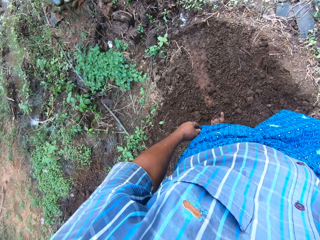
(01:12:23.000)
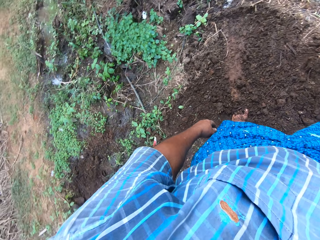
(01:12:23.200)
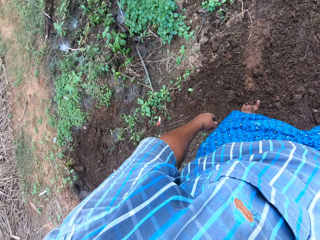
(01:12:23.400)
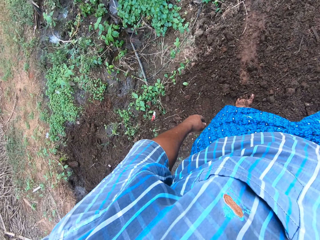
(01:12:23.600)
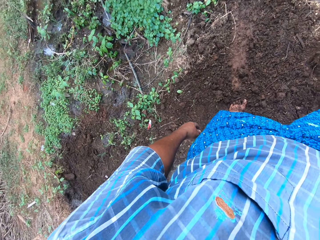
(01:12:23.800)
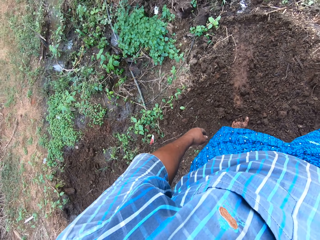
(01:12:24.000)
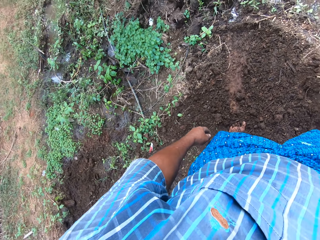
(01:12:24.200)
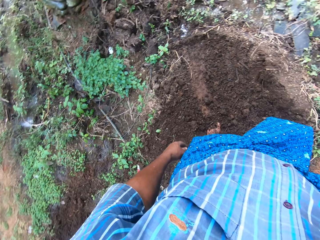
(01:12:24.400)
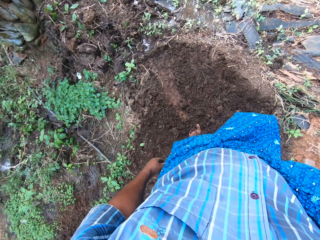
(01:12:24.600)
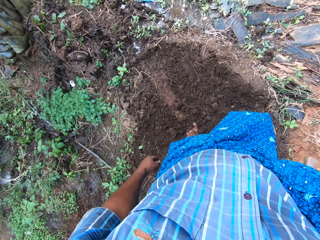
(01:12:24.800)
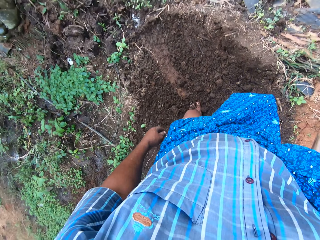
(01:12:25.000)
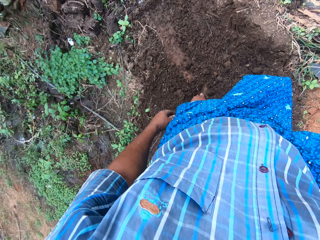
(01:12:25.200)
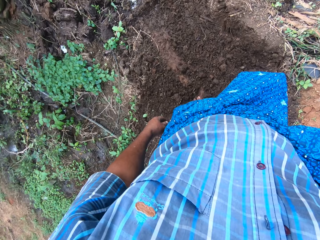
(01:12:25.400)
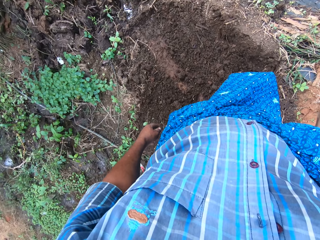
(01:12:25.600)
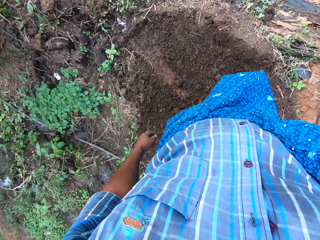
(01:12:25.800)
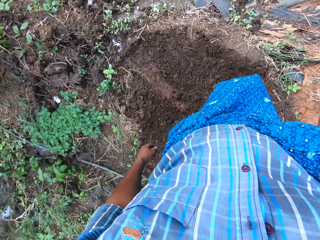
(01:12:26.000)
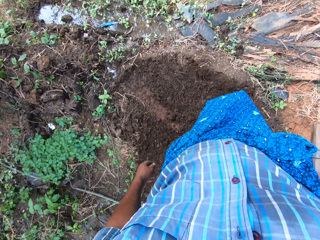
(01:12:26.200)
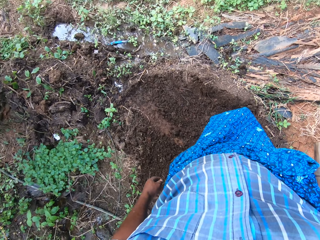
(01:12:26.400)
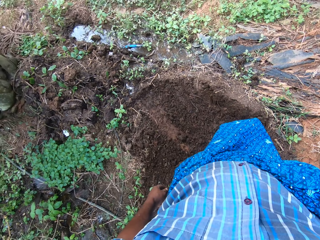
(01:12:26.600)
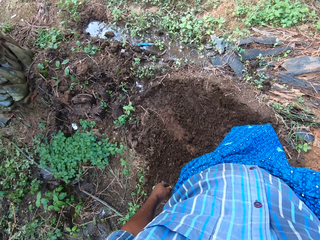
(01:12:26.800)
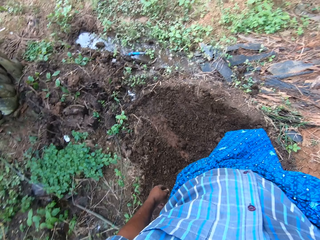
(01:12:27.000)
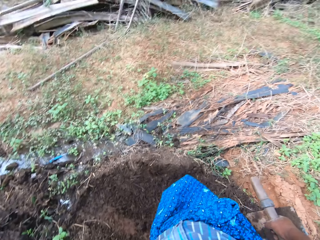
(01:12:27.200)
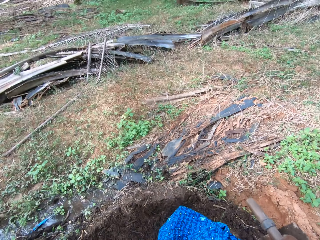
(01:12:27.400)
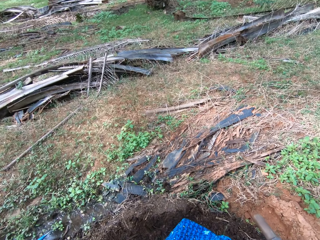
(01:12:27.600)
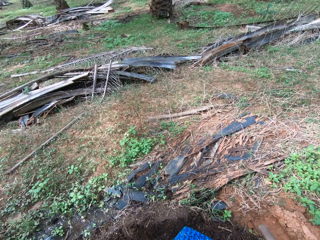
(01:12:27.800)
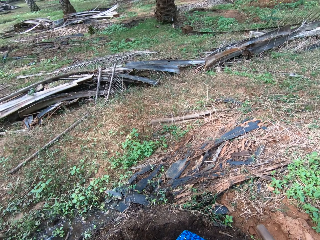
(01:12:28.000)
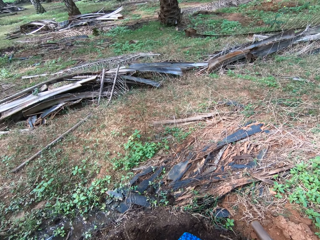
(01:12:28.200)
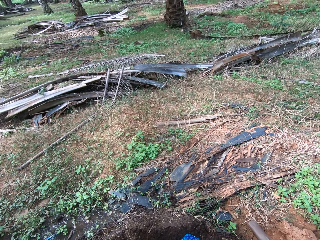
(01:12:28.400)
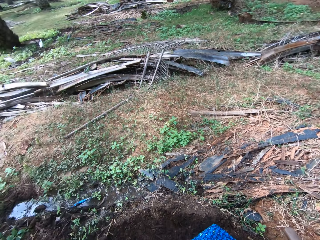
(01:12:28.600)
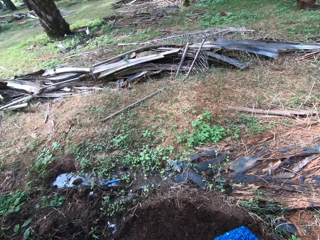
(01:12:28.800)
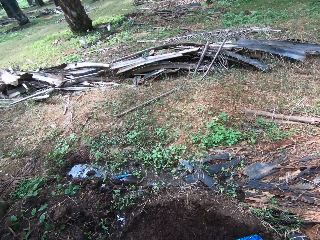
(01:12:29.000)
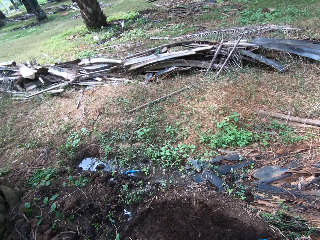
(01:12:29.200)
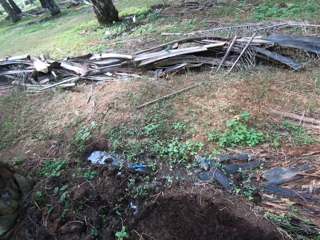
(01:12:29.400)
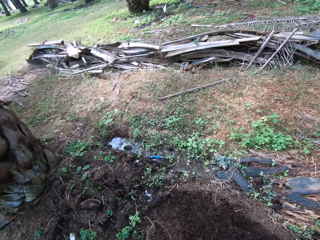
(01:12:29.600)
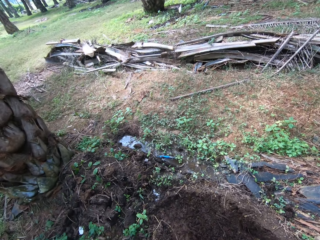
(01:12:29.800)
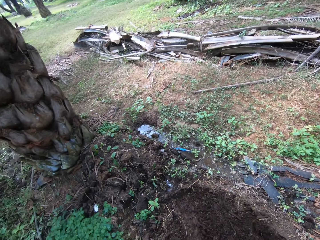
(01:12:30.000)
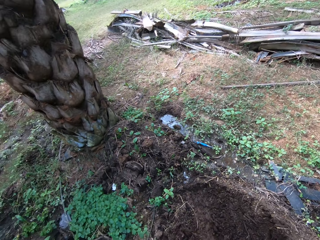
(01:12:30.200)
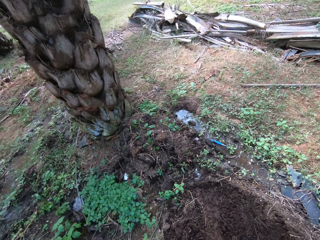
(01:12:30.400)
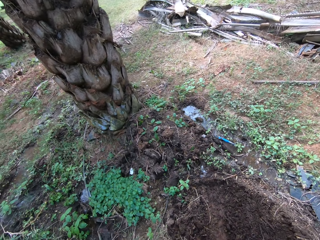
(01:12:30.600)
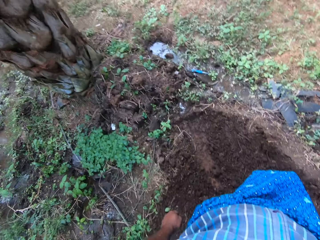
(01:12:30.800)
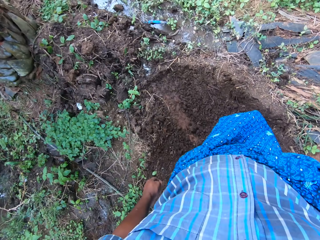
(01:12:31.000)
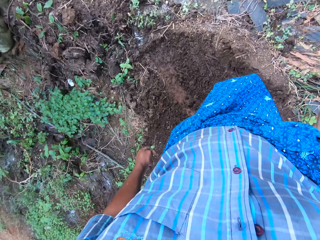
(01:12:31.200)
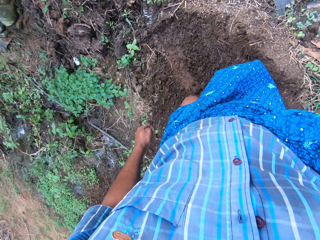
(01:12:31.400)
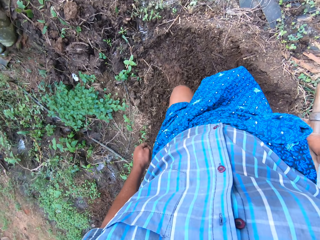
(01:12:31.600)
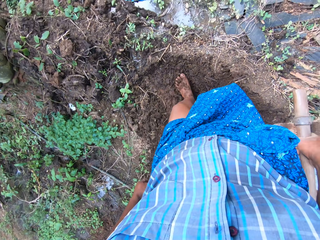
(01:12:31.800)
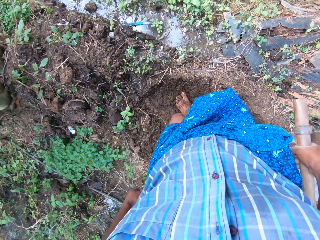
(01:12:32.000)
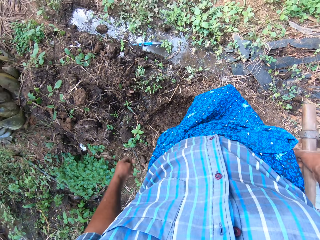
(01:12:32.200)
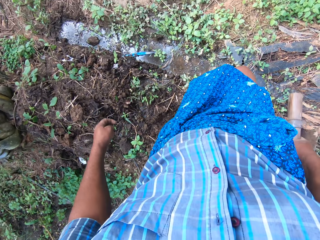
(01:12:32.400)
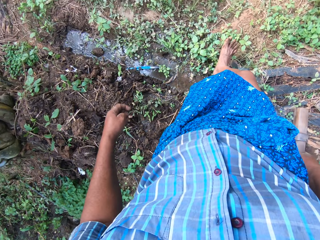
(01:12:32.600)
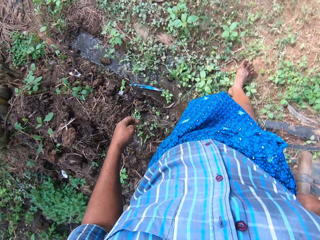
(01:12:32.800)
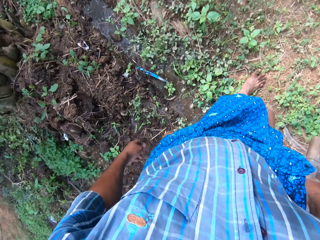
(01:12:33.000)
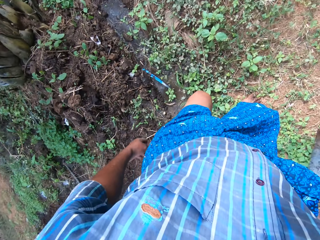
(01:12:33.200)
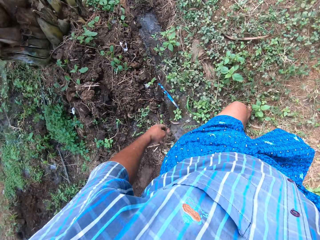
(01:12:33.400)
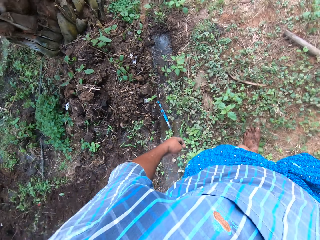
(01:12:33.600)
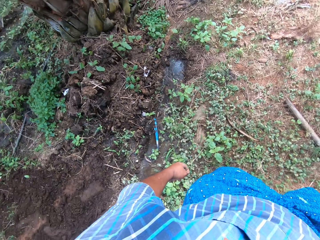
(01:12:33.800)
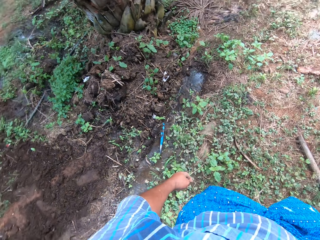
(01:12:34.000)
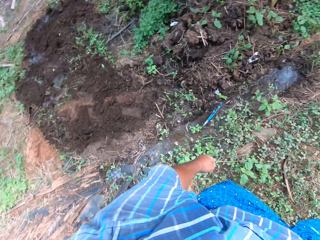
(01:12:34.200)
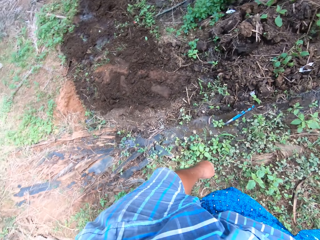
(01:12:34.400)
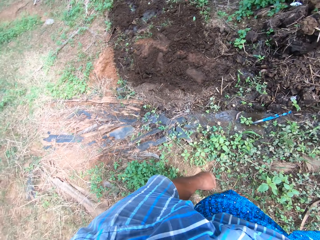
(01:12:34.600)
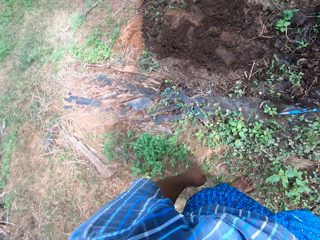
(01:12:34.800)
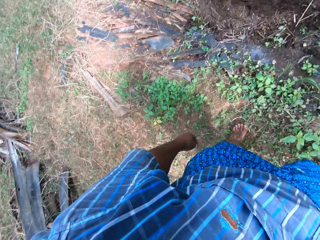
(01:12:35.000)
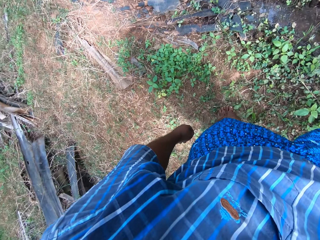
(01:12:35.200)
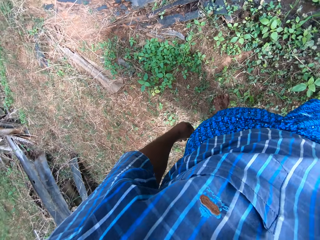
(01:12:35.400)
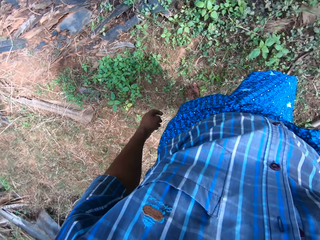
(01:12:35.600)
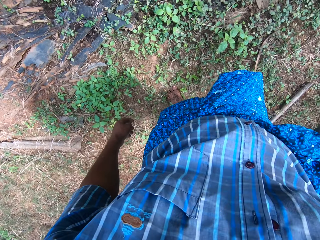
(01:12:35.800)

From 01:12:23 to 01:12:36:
The camera wearer walks around the farm.

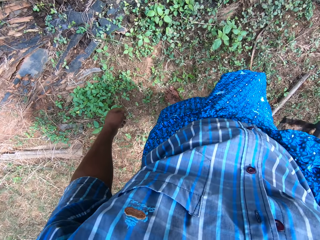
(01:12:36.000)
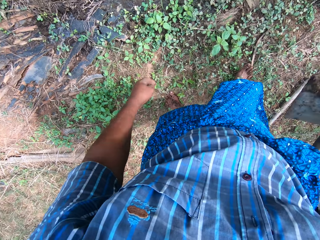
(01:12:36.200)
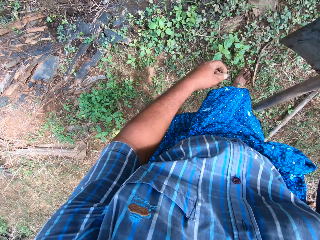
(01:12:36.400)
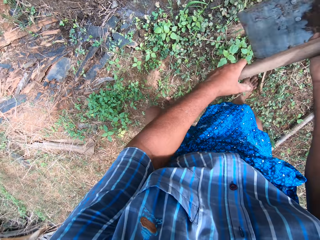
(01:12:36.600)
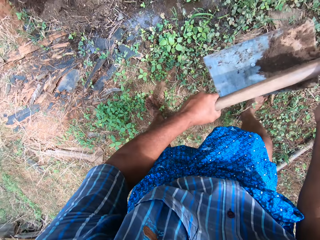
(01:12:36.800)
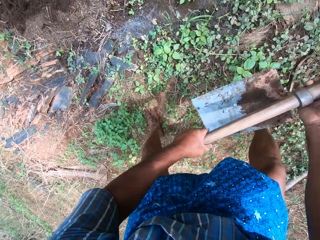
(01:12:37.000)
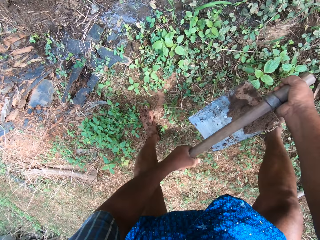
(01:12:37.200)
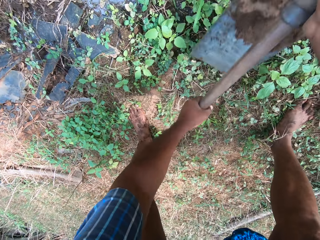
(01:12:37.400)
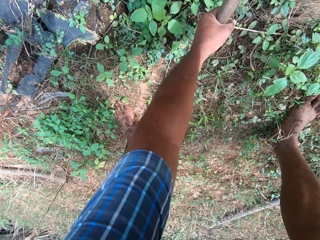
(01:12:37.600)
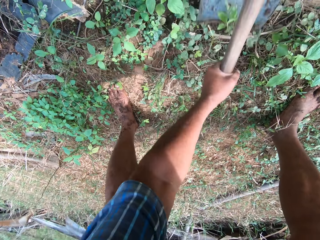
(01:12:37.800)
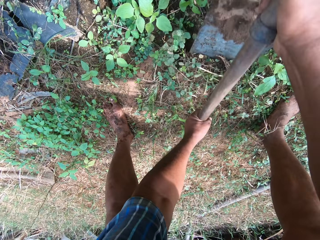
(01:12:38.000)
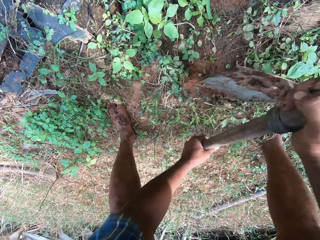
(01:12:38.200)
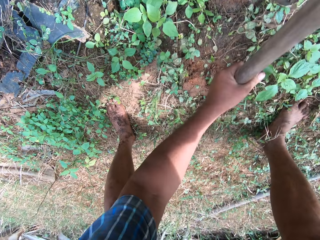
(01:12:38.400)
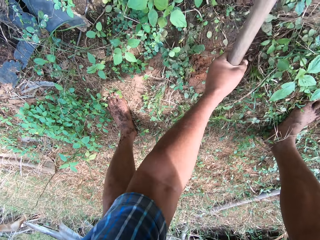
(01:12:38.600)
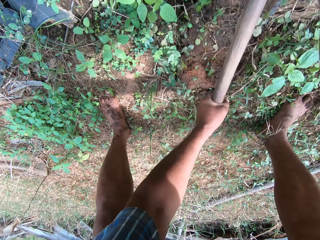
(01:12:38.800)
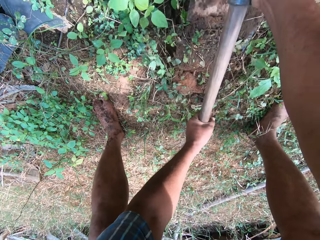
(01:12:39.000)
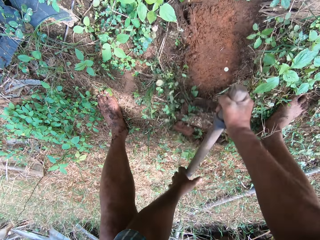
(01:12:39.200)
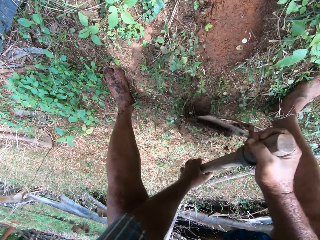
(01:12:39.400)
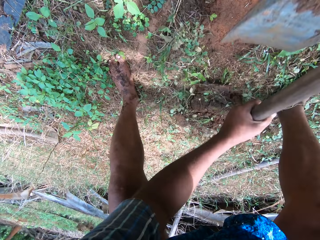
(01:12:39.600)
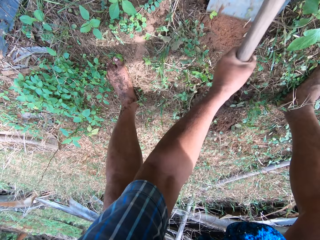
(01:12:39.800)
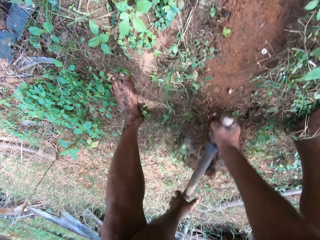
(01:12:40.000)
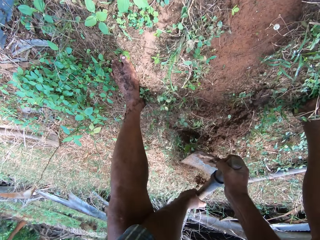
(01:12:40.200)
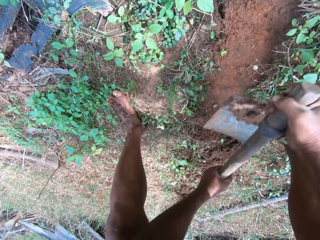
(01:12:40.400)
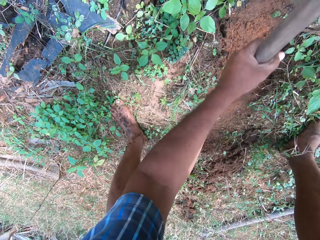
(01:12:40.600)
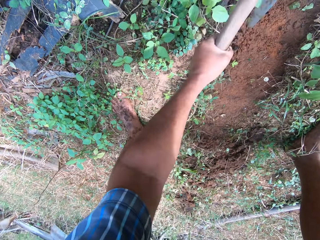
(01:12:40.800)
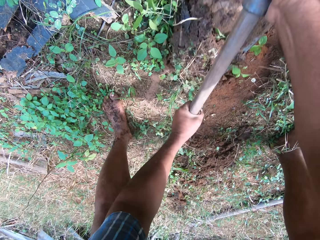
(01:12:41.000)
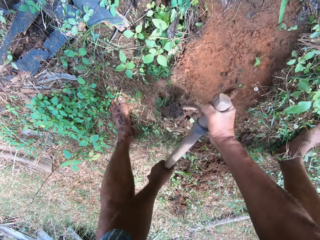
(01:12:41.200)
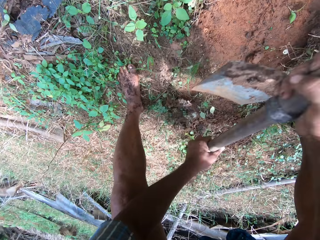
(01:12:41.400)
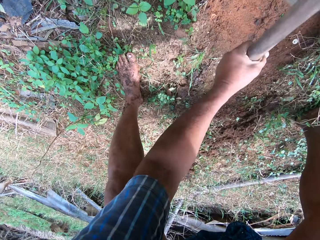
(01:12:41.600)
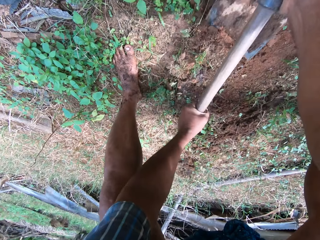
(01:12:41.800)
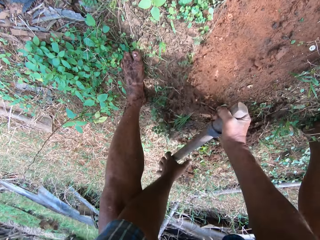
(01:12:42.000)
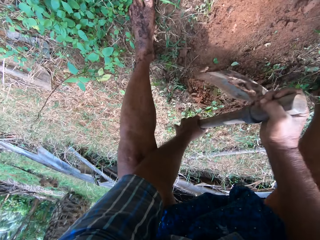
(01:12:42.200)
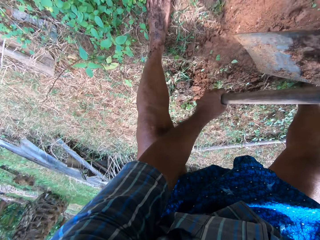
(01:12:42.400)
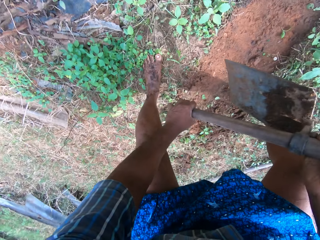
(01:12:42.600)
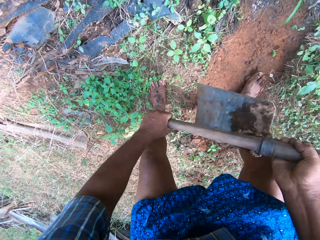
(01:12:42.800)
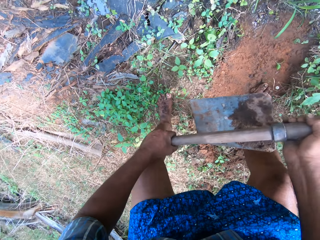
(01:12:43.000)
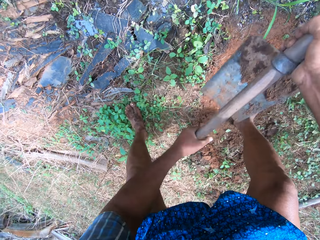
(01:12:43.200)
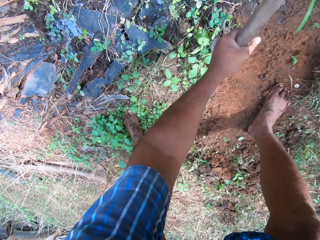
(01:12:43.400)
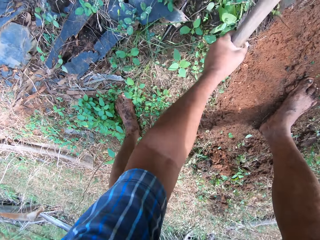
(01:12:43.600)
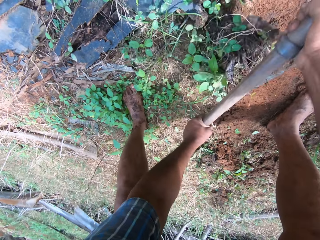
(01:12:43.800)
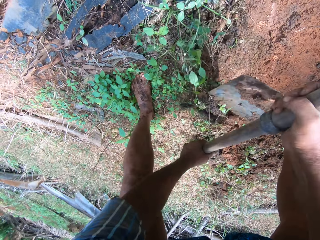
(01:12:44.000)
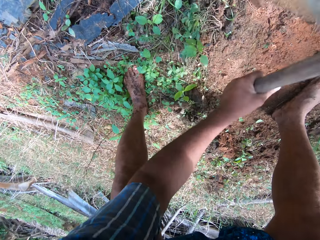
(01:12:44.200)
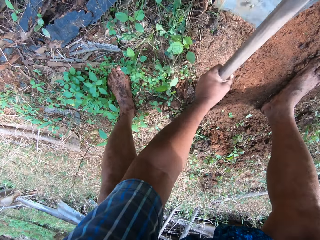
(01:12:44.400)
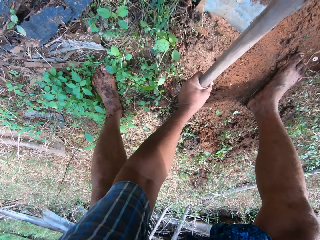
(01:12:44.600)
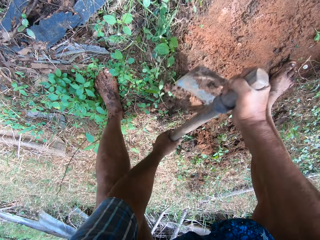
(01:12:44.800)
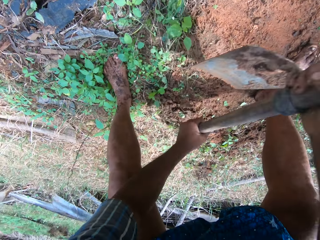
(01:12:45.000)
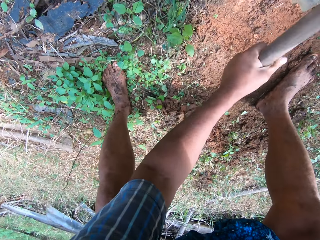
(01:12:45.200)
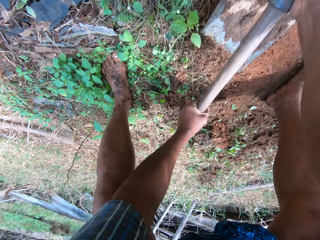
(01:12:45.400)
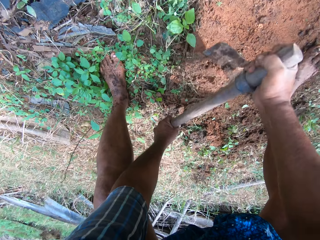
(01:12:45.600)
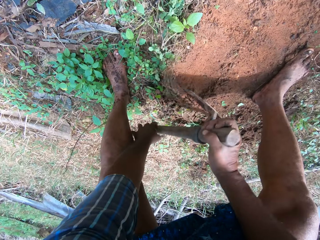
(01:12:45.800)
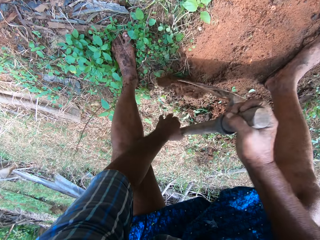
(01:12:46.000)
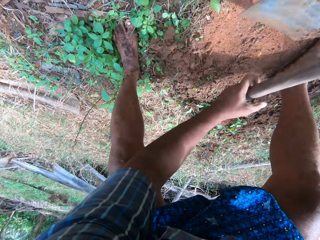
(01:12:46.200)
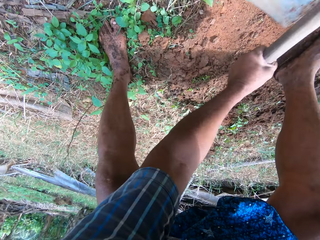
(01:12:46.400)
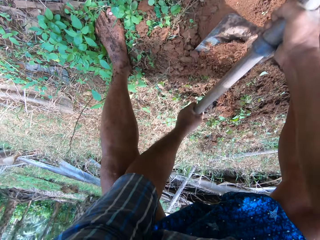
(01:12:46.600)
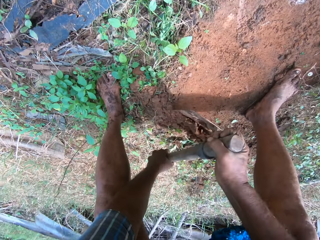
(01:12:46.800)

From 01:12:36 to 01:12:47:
The camera wearer digs the ground with the hoe in his hands.
